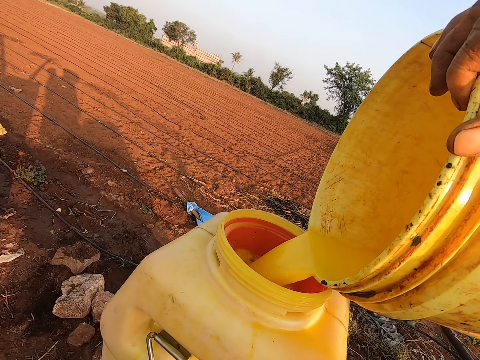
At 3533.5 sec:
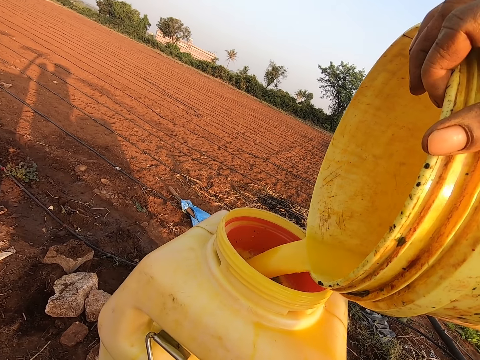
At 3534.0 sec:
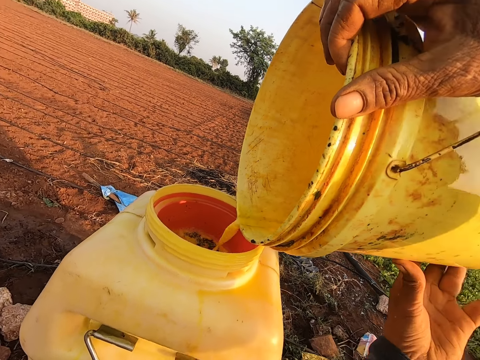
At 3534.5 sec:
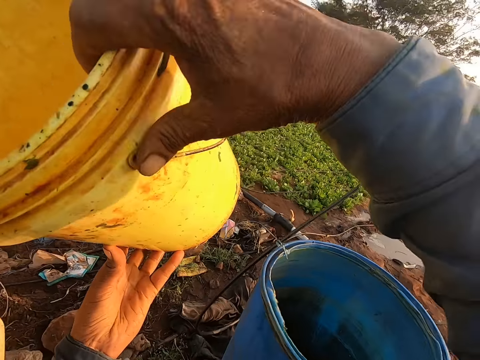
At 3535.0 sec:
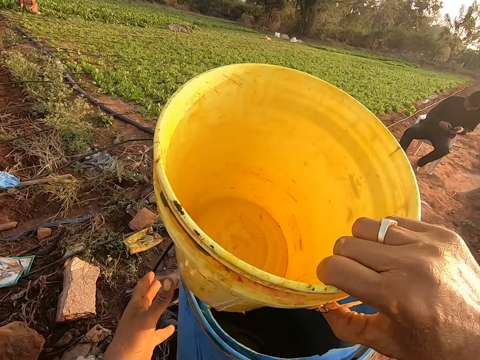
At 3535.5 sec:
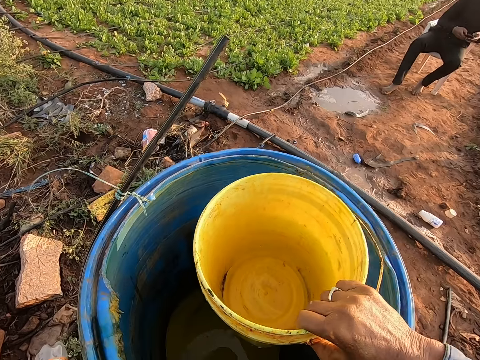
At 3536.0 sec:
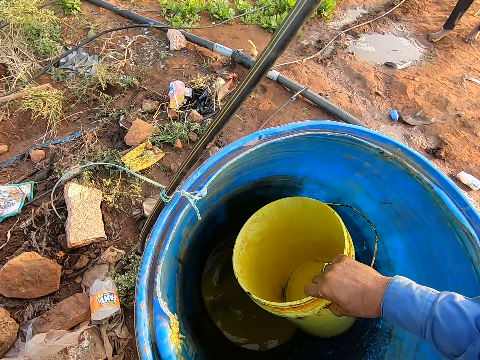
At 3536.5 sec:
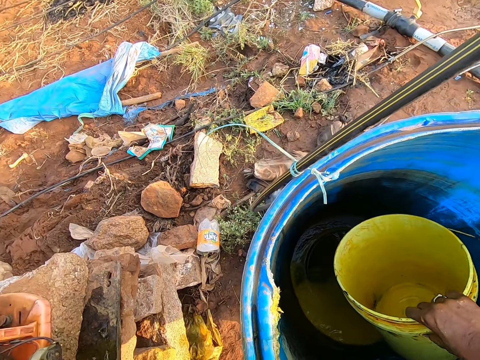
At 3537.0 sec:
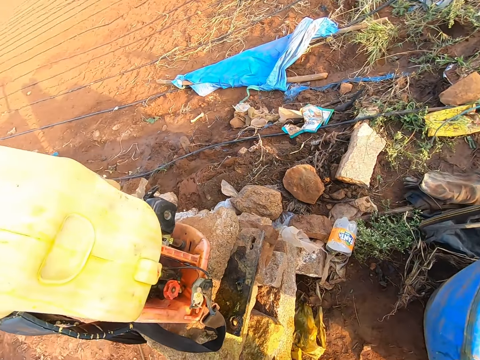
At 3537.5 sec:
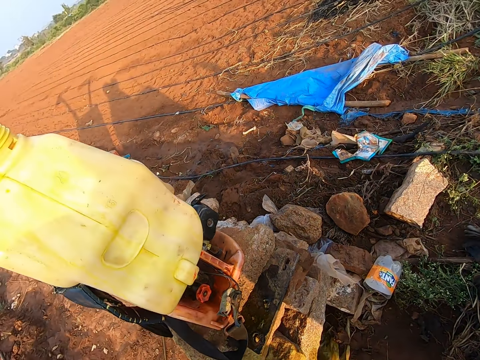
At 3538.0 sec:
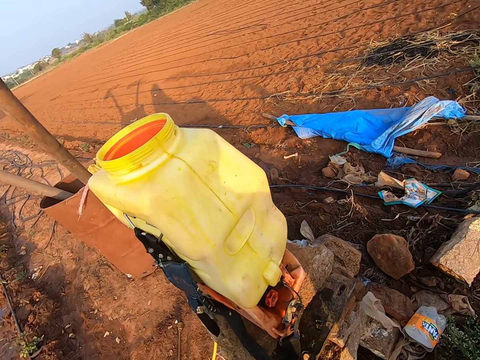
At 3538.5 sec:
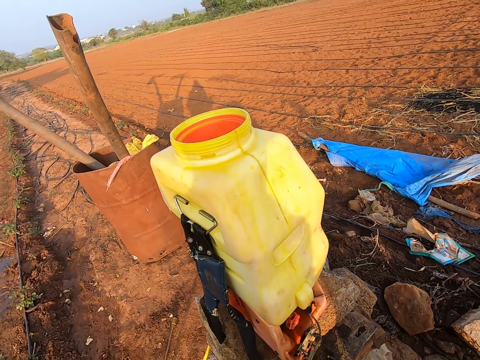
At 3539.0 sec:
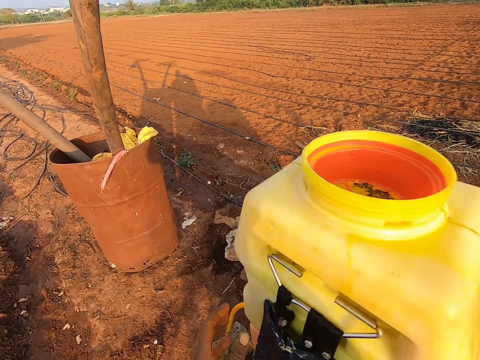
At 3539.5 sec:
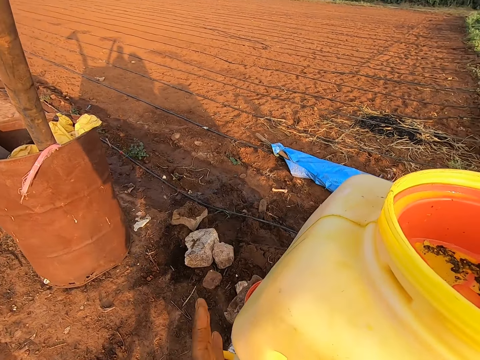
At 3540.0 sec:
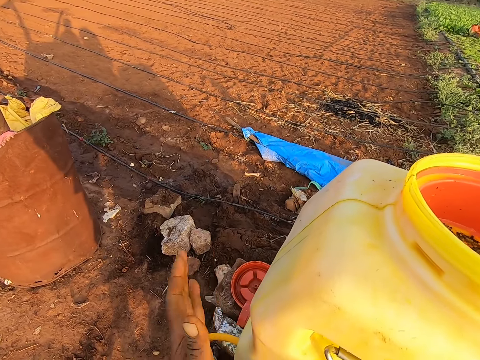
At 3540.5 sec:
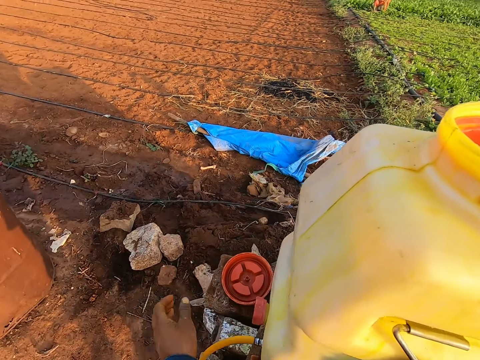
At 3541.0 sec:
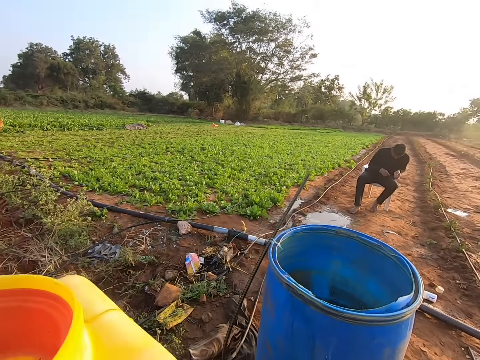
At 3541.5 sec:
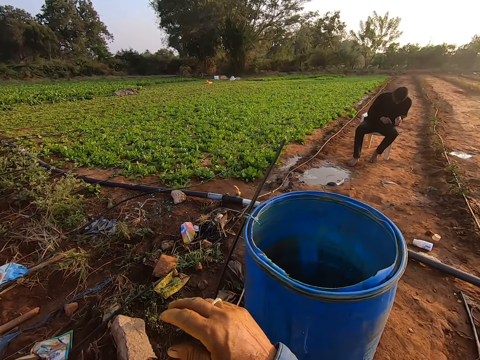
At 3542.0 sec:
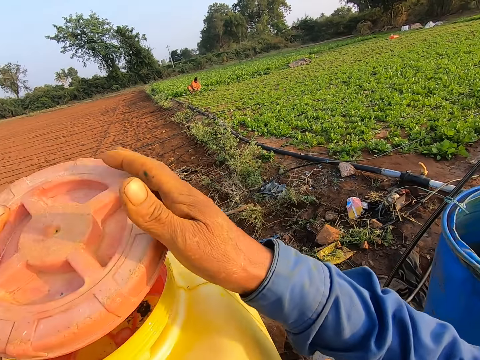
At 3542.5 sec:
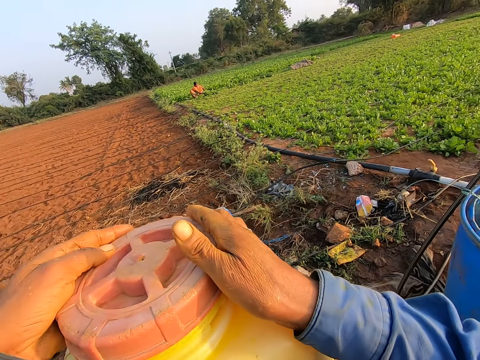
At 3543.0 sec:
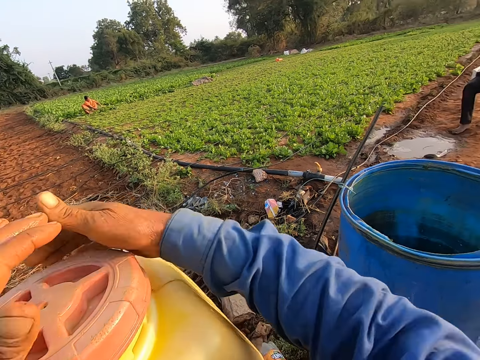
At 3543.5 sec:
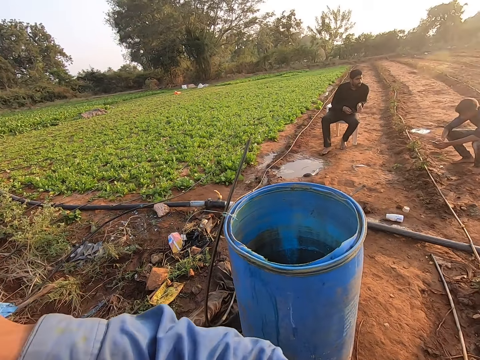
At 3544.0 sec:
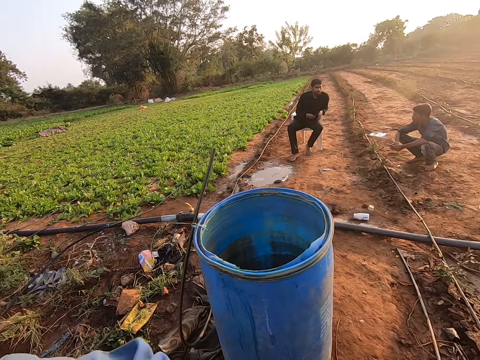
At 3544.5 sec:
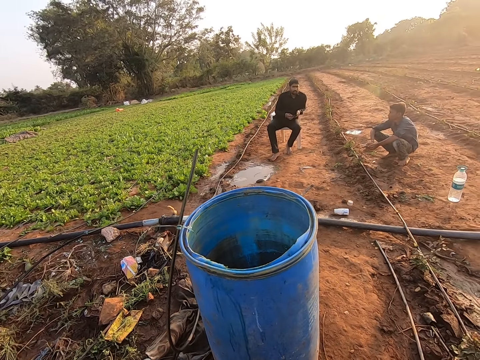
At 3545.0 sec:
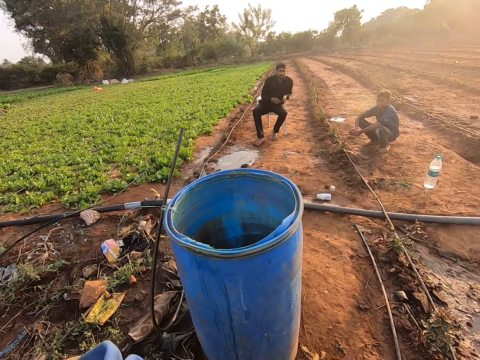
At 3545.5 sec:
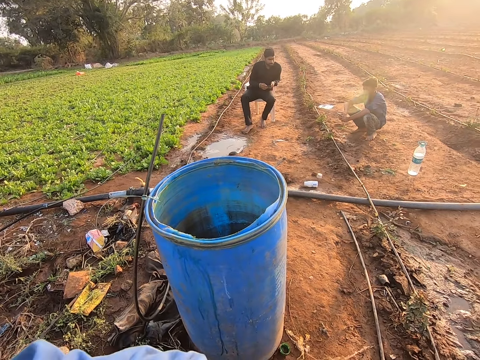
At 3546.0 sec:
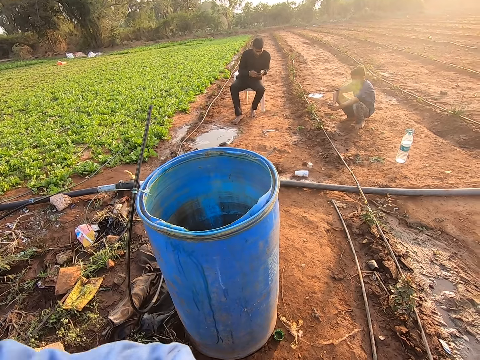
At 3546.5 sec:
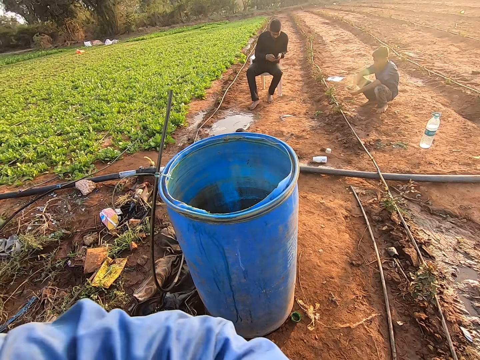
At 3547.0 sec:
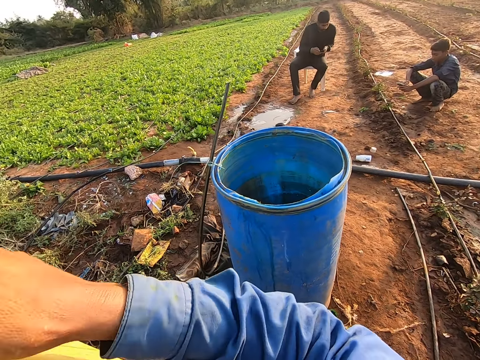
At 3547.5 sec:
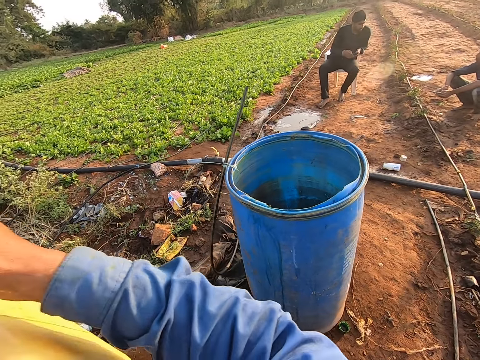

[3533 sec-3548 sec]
A man operates a phone with both hands. The camera wearer holds the bucket with his right hand. He holds the drum with his left hand. He puts the bucket in the drum with his right hand. He hits the tank of the backpack sprayer with his left hand. He holds a lid in his left hand. He holds the lid with both hands. He covers the tank of the backpack sprayer with the lid in both hands. He interacts with the man and another man. He talks. The other man holds a phone with both hands.

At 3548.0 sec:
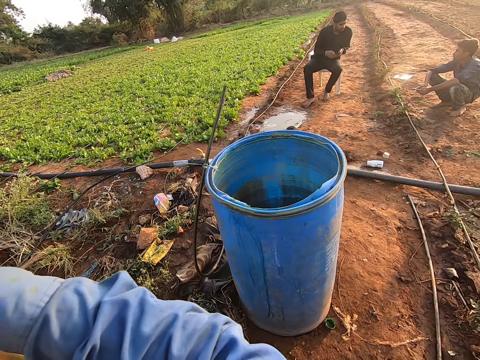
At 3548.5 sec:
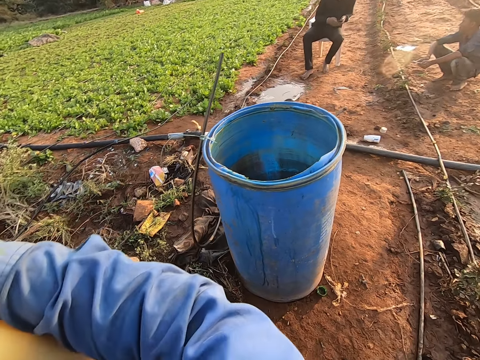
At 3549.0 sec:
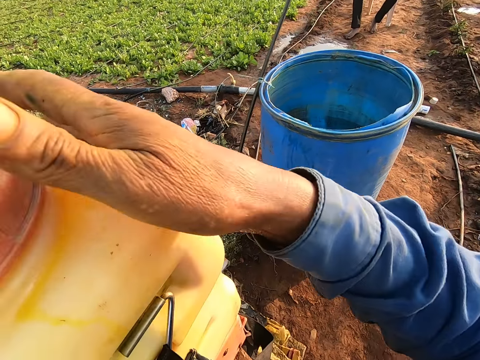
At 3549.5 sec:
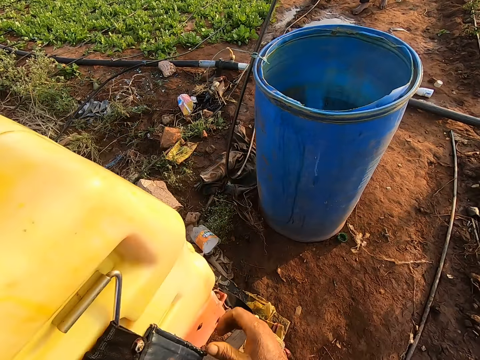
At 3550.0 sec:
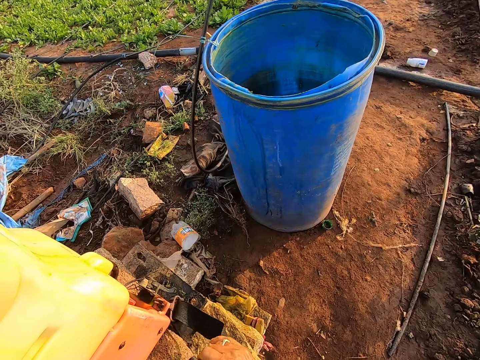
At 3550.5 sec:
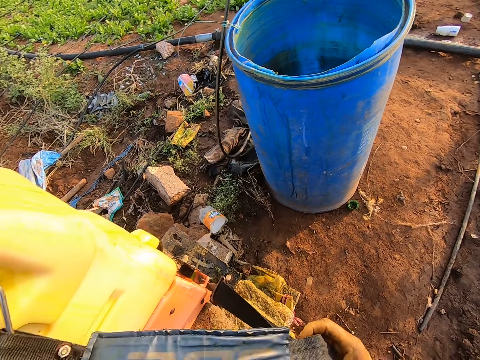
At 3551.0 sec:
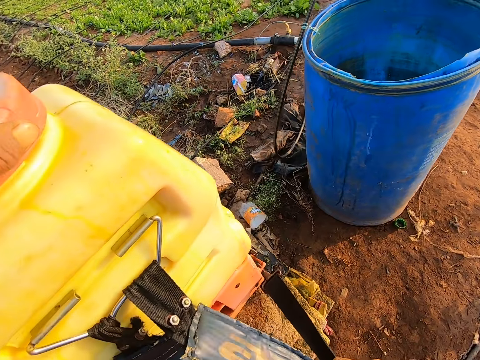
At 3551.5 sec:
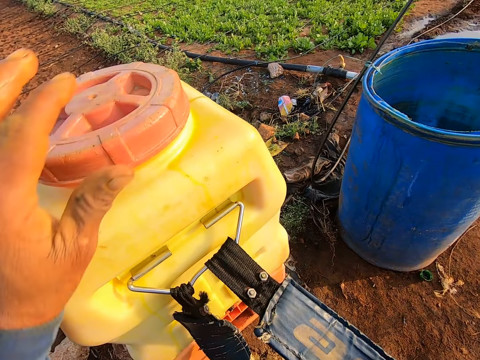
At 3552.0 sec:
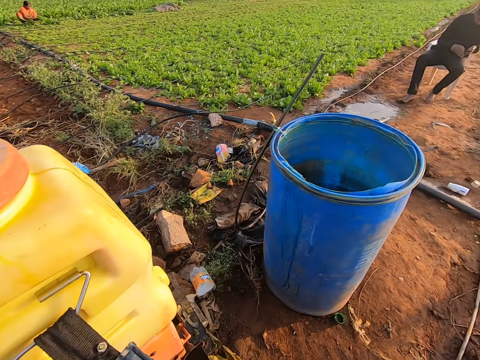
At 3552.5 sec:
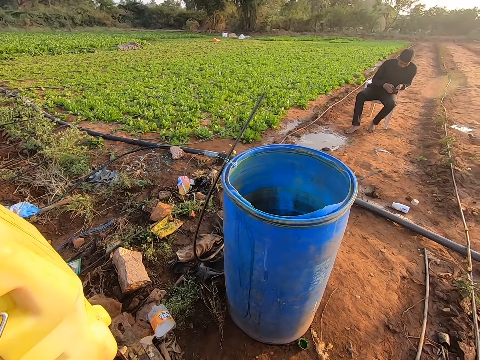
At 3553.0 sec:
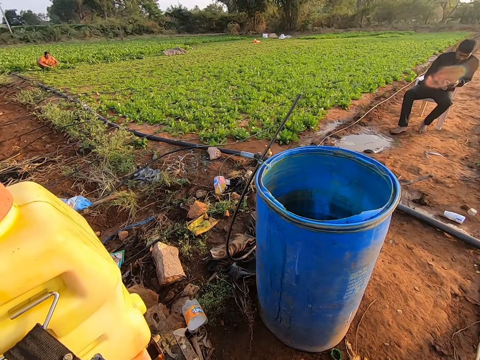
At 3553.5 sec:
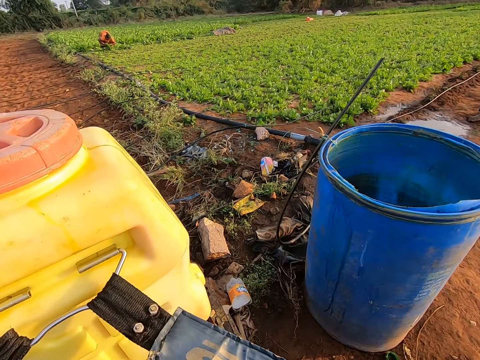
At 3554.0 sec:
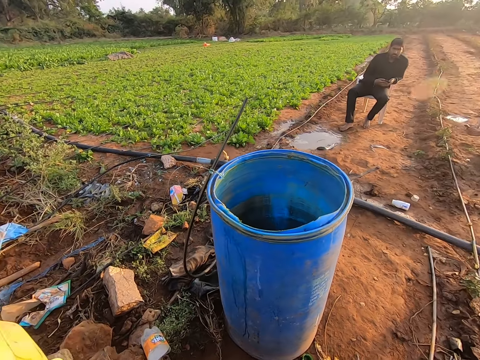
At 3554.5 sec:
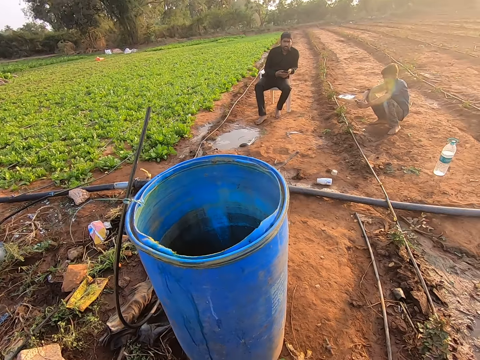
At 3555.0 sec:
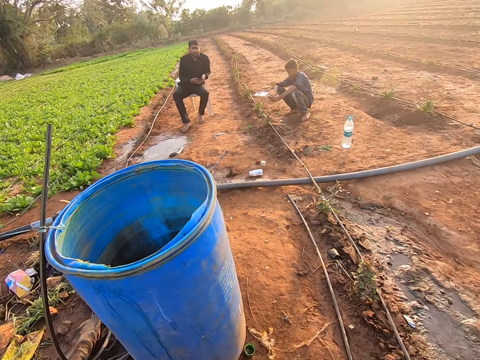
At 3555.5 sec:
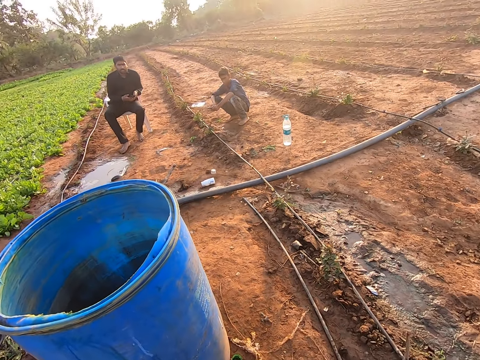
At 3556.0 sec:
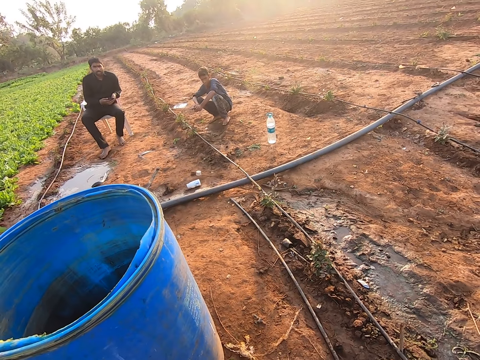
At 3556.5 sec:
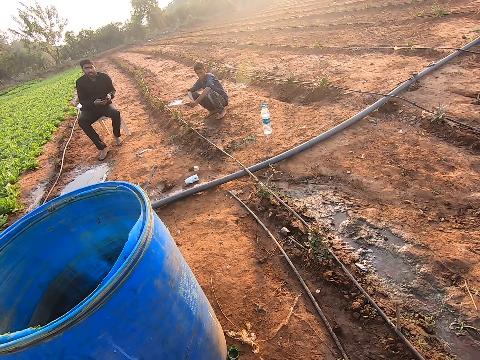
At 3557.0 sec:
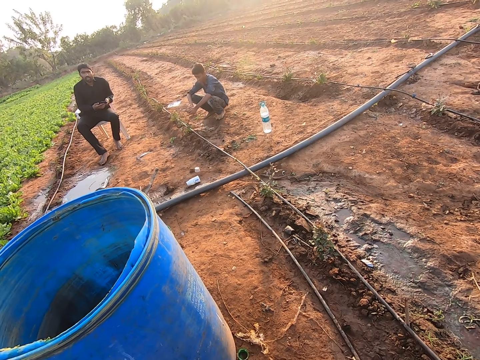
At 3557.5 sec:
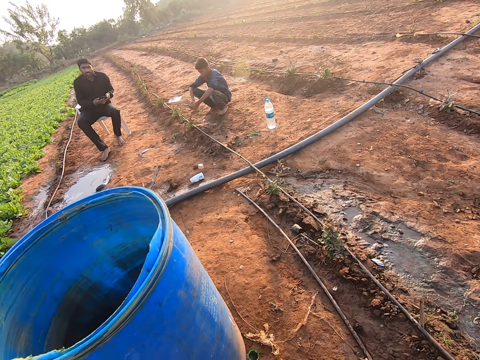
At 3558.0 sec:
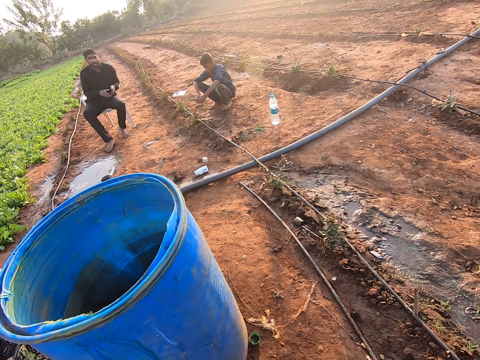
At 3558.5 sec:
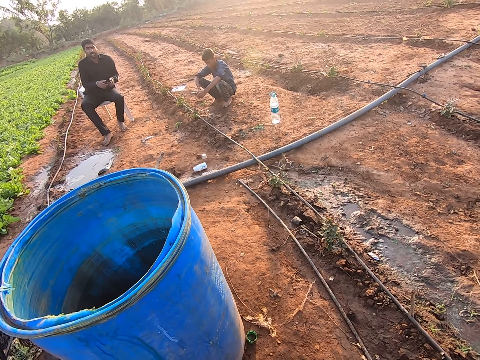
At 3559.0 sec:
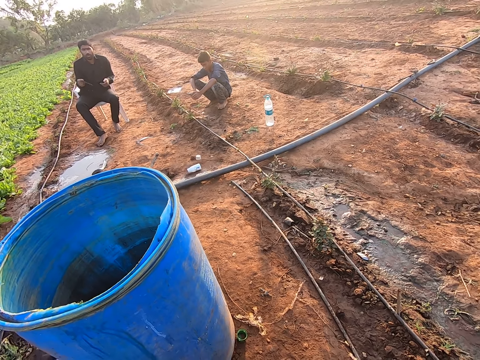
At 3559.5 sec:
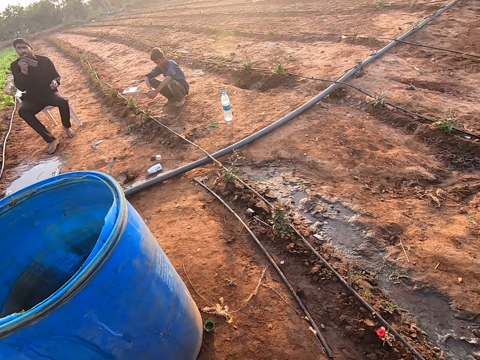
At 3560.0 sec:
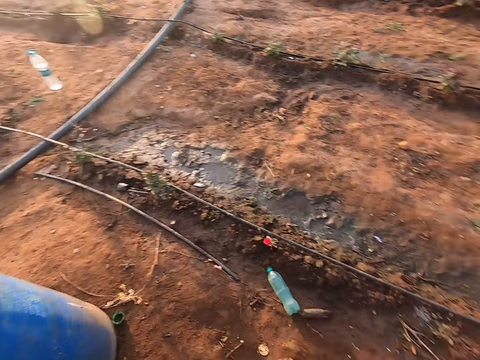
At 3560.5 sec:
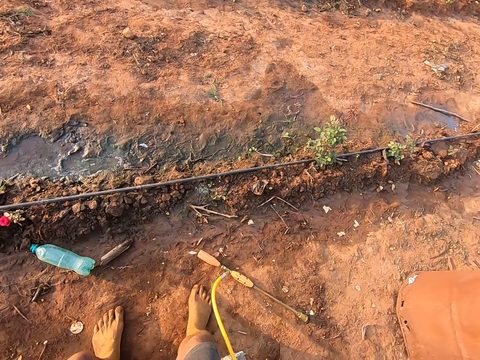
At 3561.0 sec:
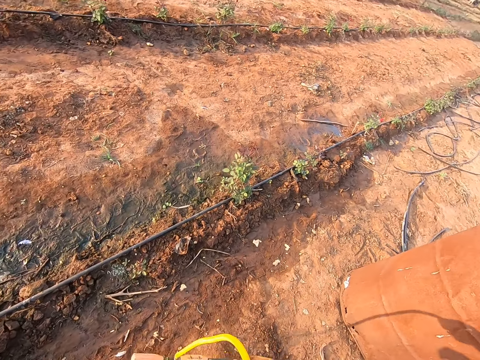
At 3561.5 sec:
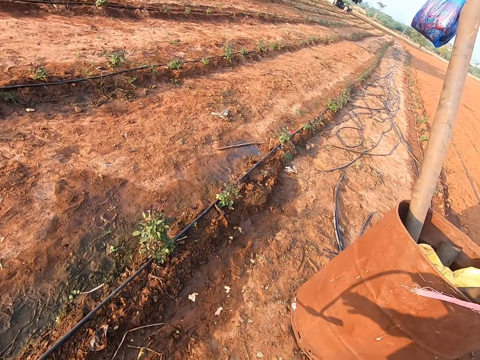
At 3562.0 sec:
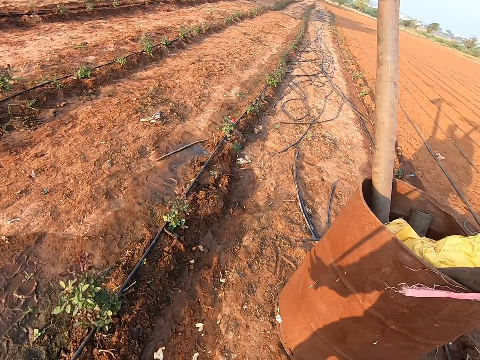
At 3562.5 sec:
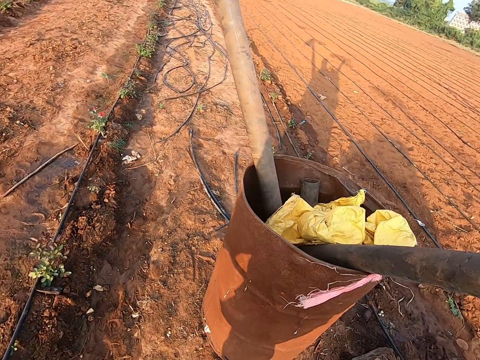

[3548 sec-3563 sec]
The camera wearer picks up the shoulder strap of the backpack sprayer with his right hand. He tightens the lid of the backpack sprayer tank with his left hand. He talks with a man. He picks up the hose pipe from the ground.
